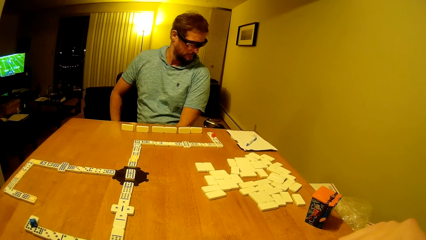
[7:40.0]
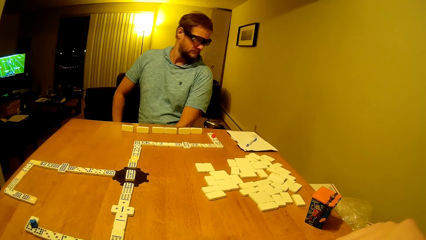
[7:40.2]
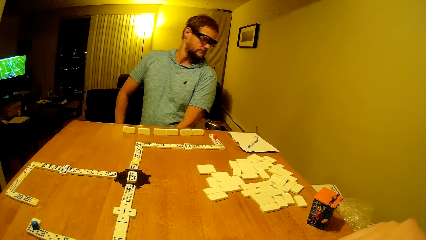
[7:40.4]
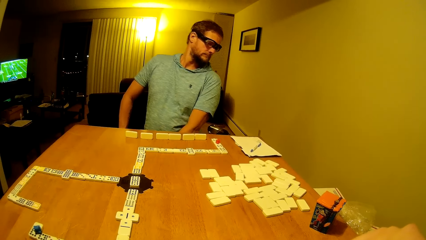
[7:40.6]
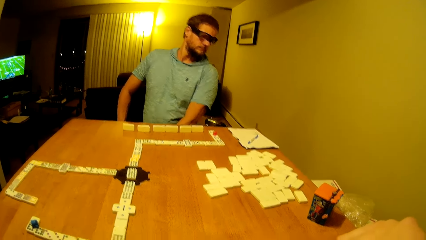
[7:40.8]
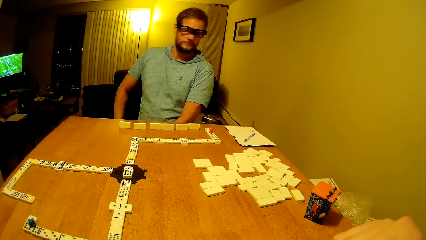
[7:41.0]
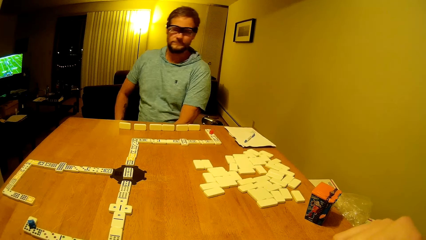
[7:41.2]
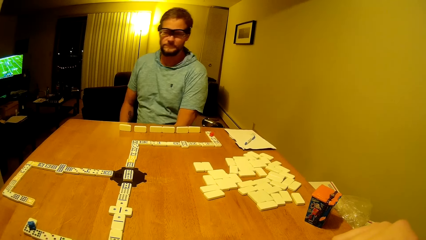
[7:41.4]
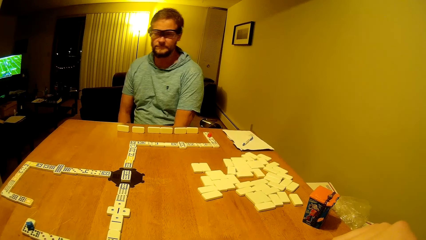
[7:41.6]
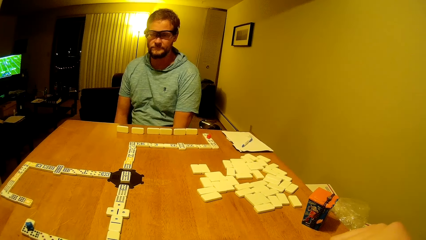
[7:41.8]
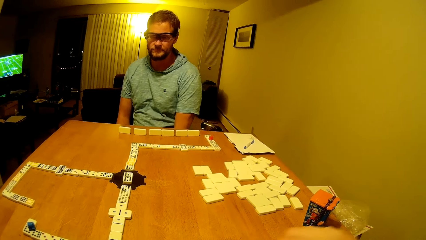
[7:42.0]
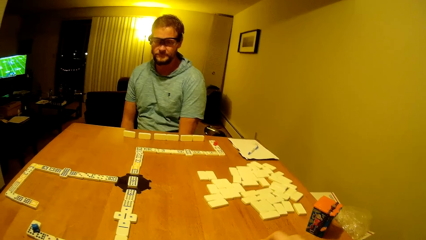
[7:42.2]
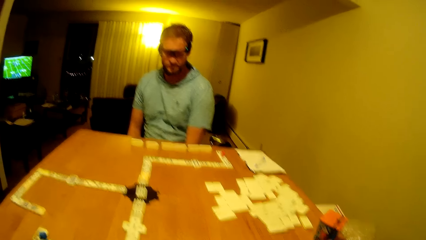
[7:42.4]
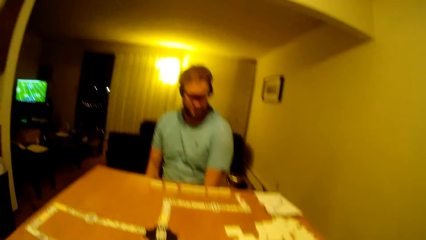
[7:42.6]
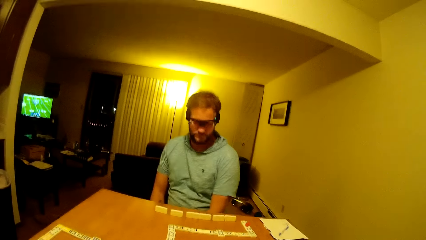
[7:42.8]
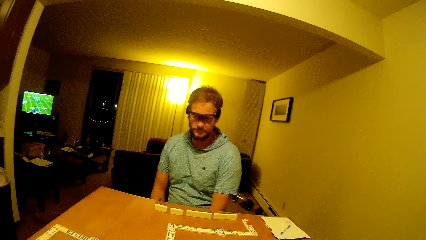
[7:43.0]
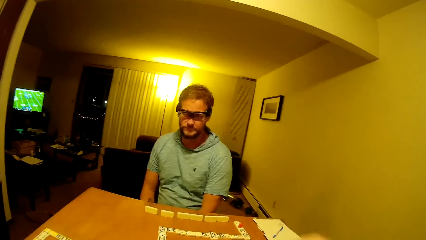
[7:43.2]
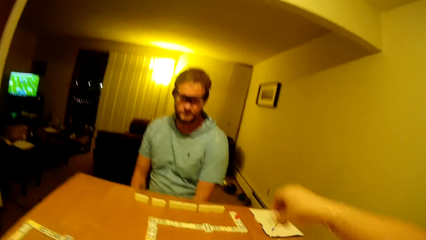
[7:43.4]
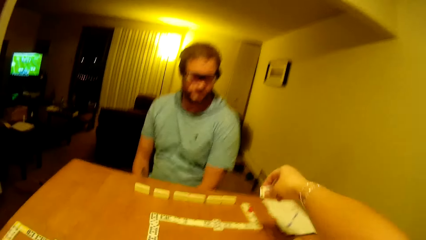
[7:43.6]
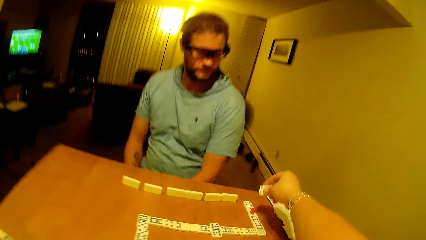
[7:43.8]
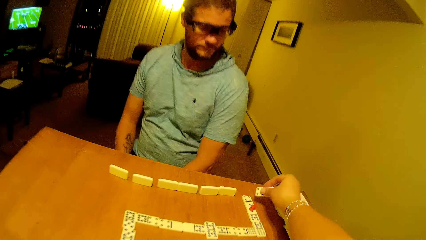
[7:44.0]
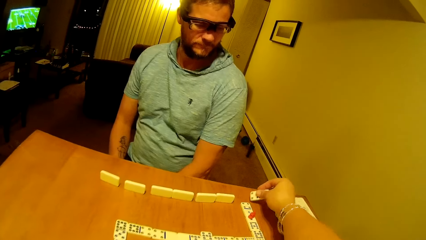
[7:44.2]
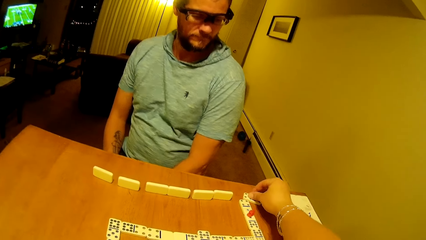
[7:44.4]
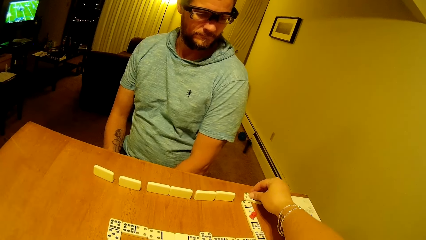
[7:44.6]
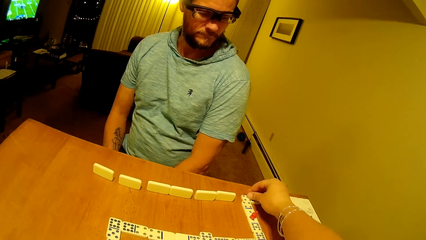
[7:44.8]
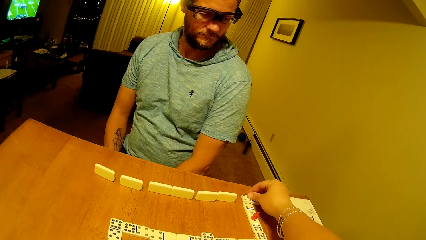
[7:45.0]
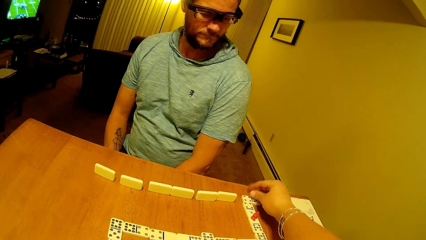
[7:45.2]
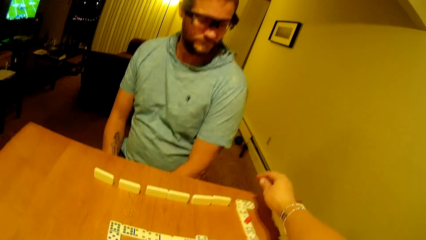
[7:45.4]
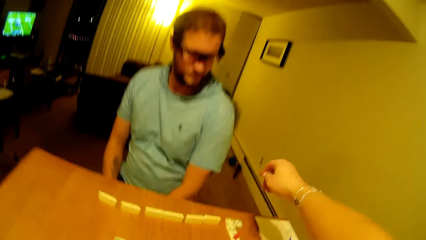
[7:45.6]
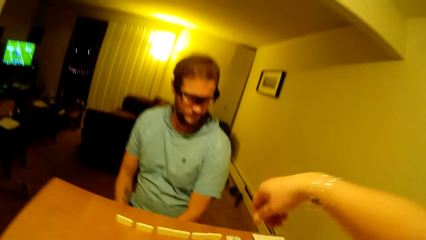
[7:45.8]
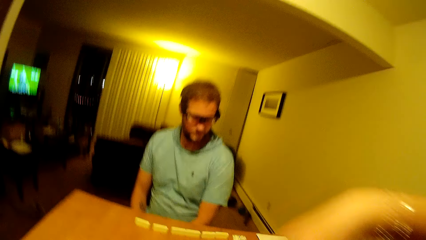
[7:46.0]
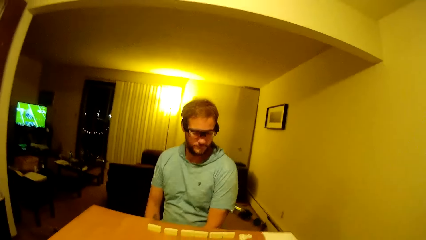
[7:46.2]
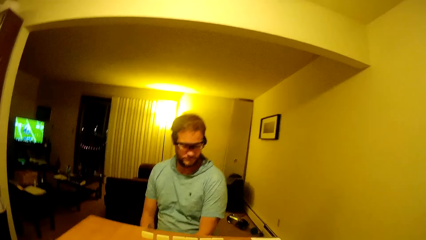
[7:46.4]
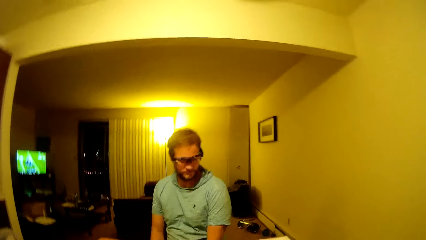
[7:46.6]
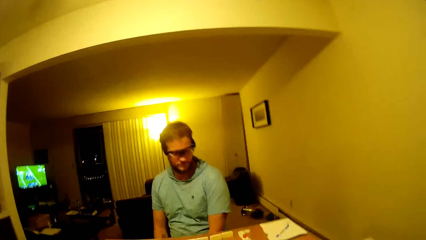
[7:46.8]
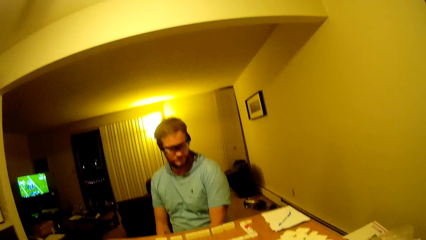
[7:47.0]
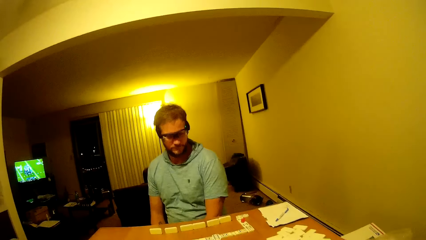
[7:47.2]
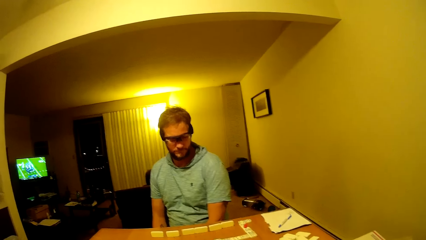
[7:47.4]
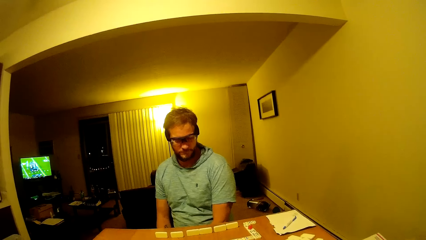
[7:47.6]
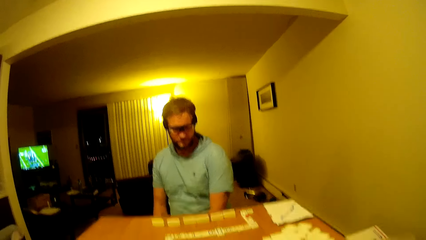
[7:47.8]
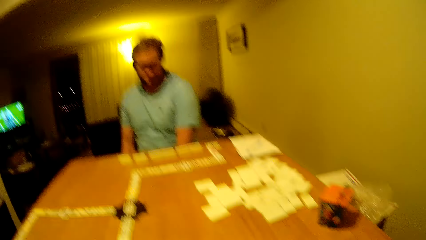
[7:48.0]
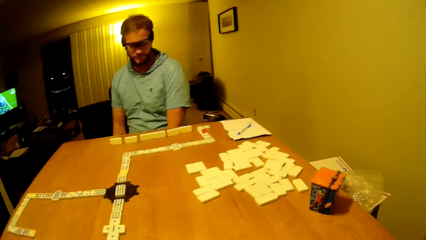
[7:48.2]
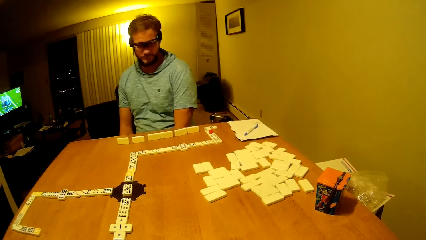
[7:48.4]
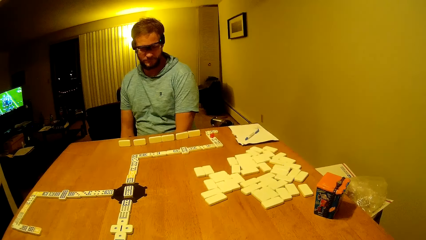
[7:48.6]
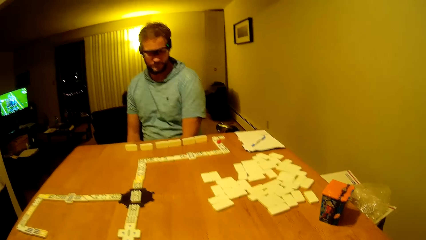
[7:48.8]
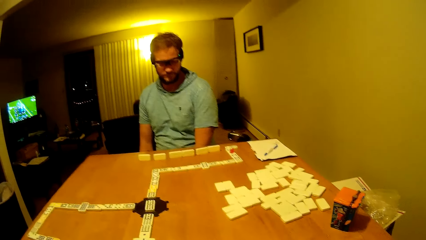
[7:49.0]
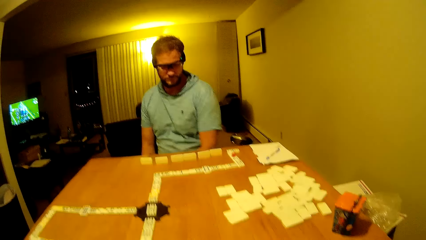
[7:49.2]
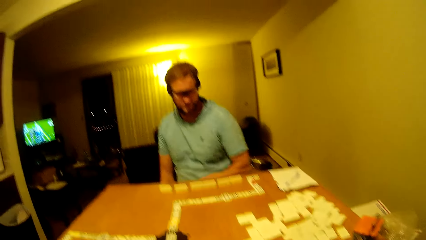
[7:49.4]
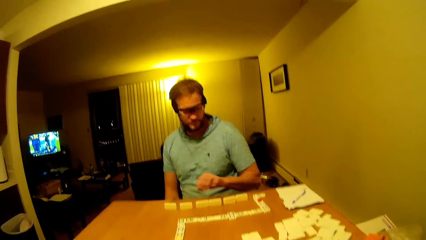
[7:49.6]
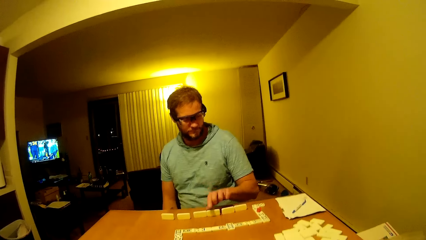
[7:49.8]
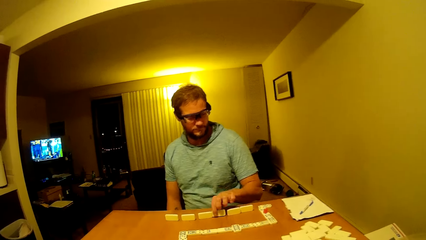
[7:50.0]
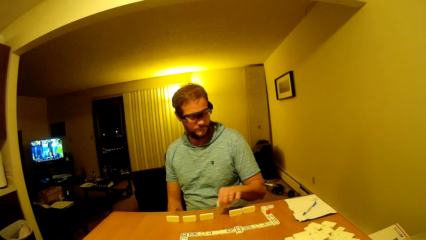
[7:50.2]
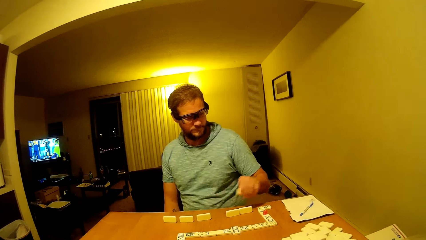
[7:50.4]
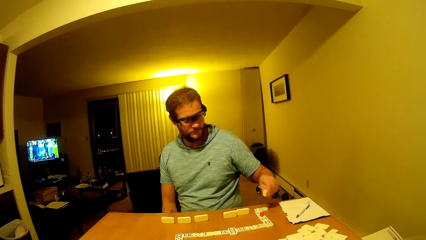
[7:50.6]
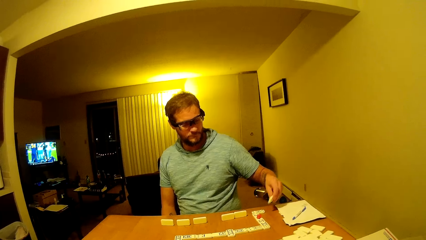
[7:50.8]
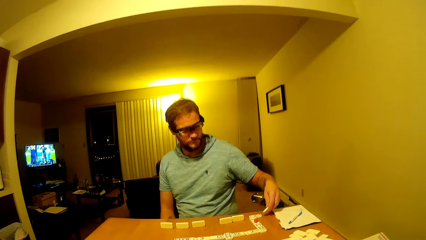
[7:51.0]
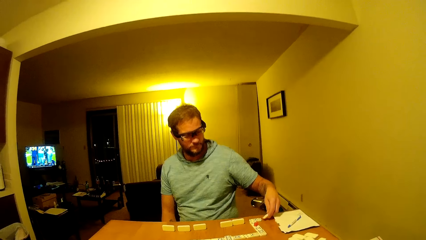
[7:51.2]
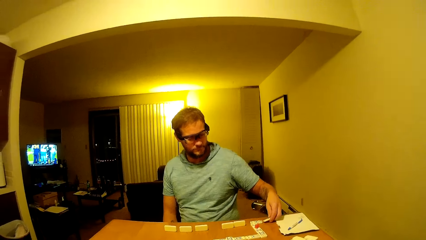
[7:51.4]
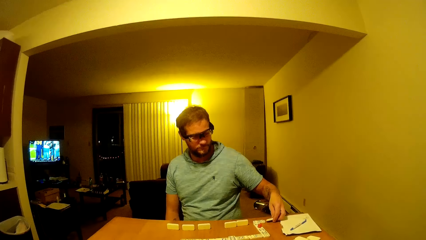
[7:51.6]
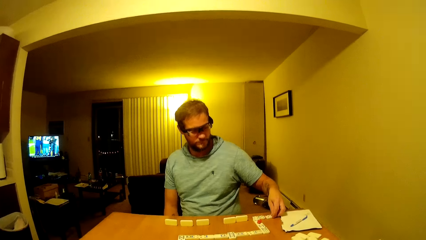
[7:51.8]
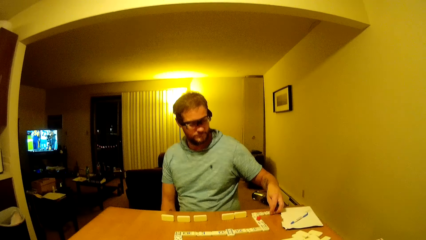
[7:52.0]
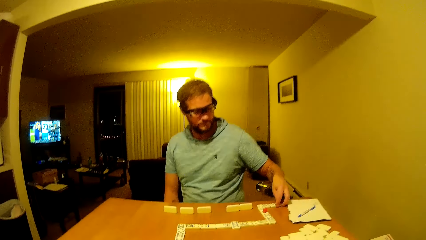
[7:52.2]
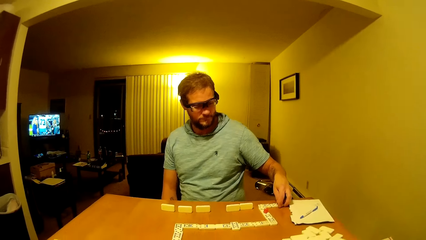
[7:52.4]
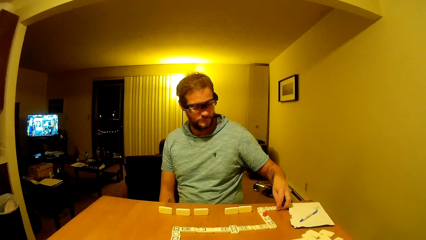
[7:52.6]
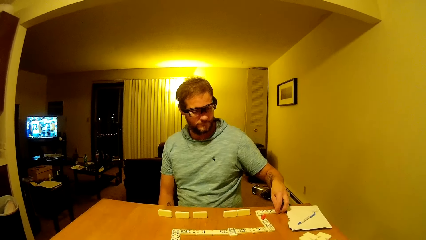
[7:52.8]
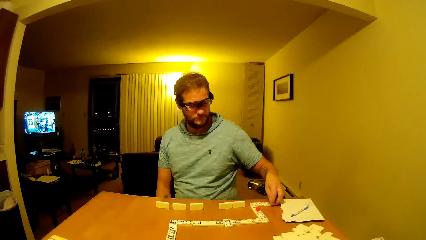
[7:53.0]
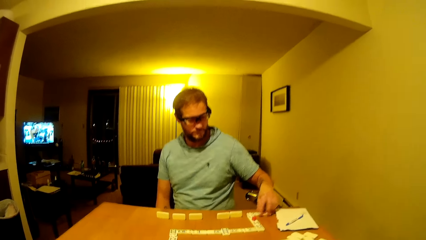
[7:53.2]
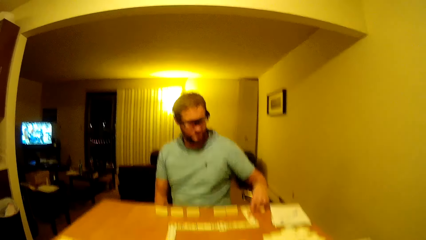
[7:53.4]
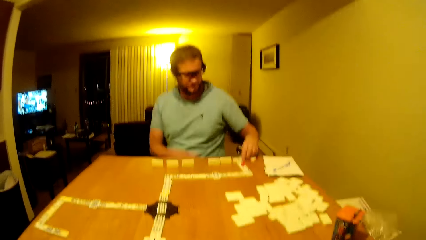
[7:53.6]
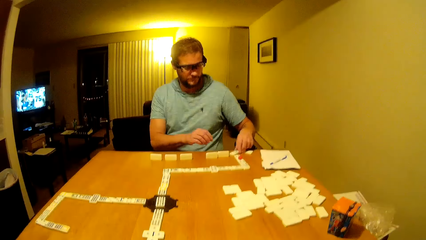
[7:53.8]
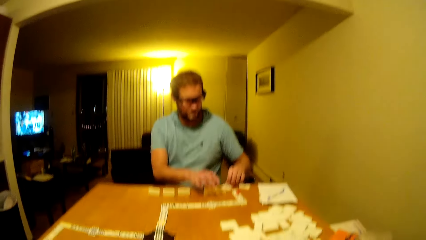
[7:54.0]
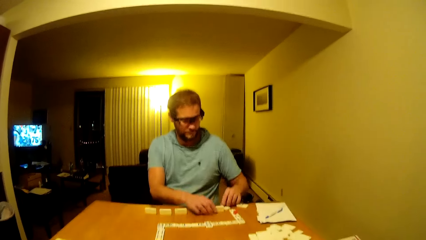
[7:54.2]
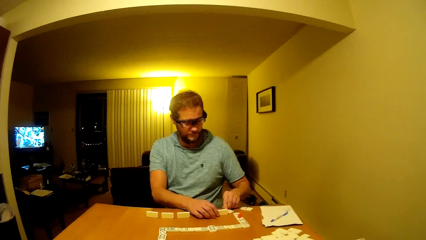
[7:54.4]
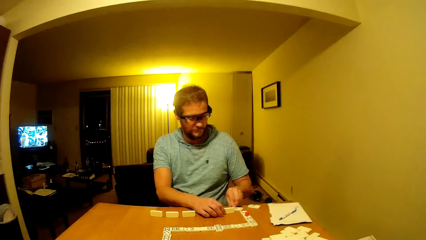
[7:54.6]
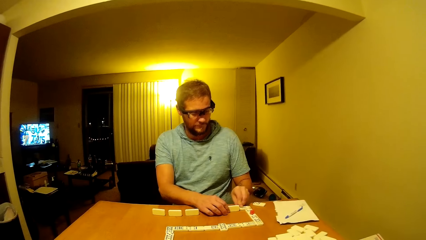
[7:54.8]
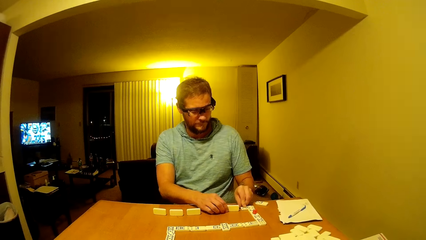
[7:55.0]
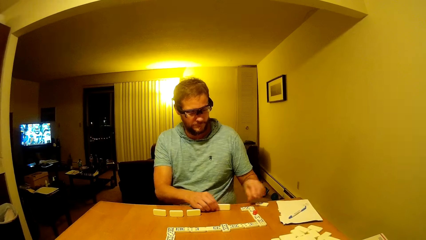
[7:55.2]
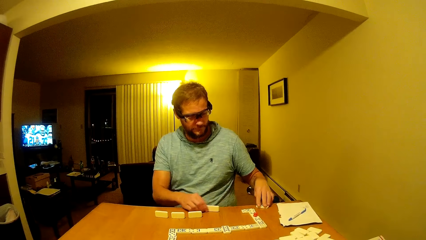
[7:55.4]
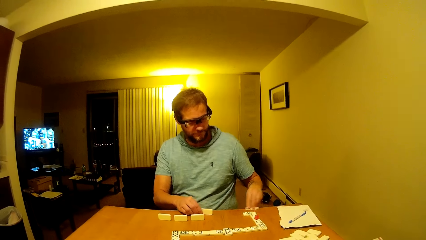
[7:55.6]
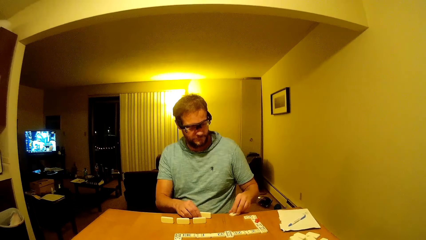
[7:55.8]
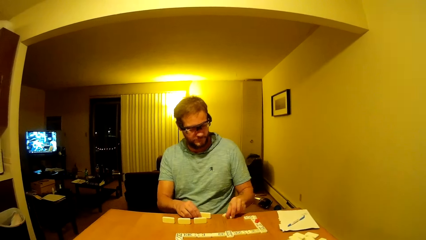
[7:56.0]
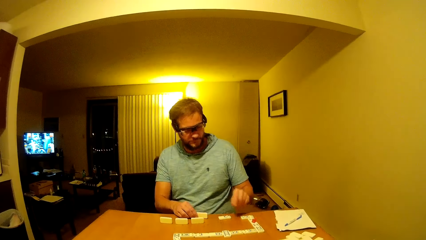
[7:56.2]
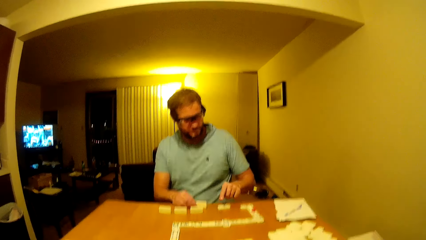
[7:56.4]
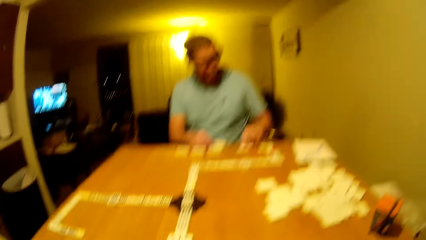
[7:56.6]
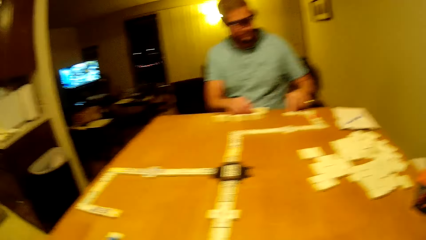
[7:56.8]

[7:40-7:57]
A man looks in front. The camera wearer places the pai gow tile on the table. They move their hand forward and lift their hand up. The man looks on the table. The camera wearer looks around. The man picks up the dice and places the dice on the table. He drags the pai gow tile on the table.
